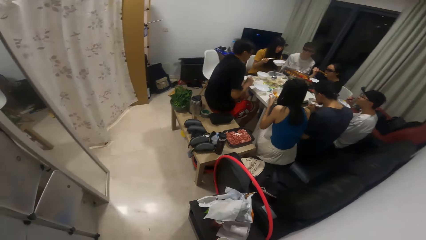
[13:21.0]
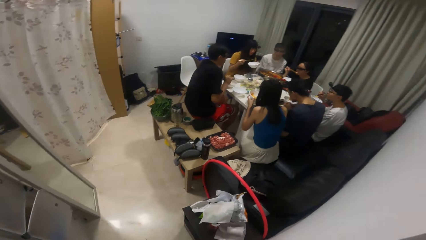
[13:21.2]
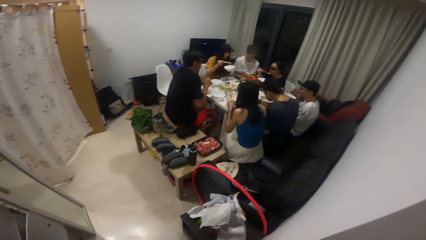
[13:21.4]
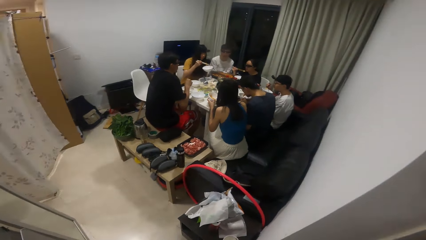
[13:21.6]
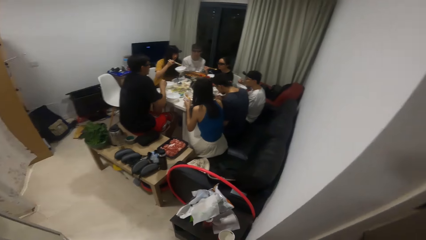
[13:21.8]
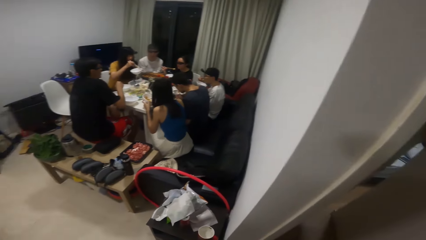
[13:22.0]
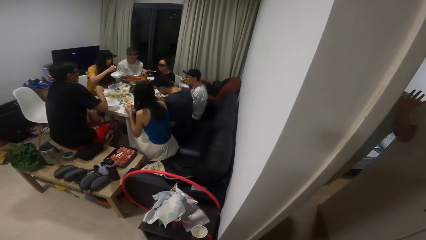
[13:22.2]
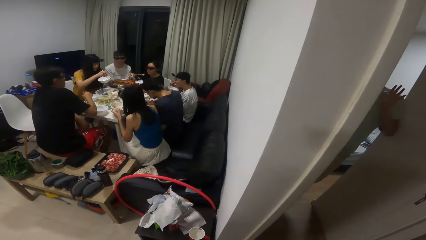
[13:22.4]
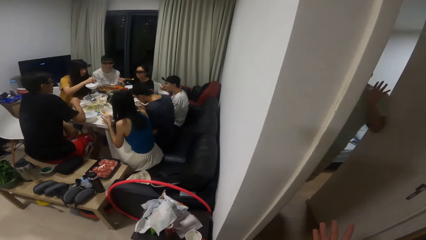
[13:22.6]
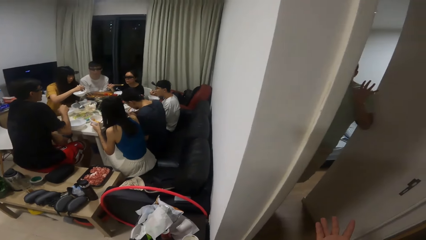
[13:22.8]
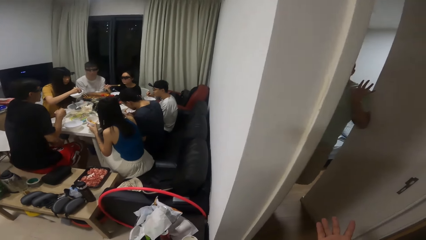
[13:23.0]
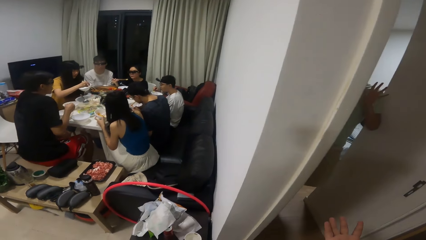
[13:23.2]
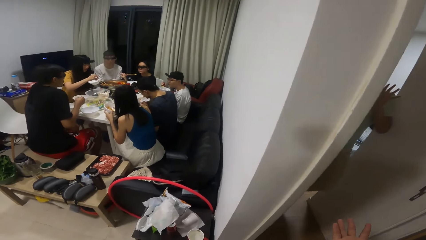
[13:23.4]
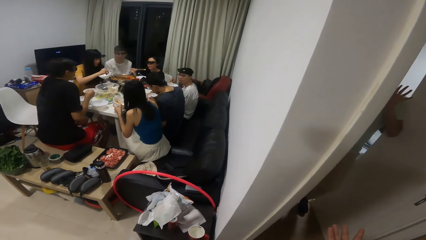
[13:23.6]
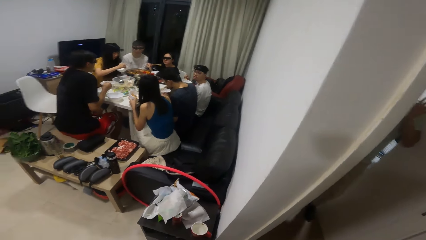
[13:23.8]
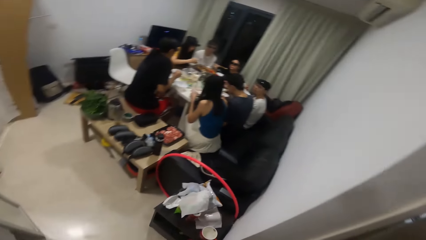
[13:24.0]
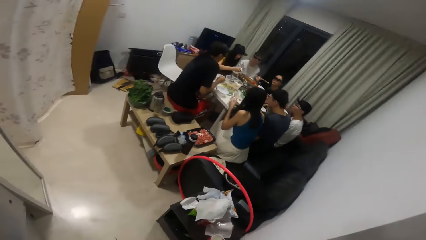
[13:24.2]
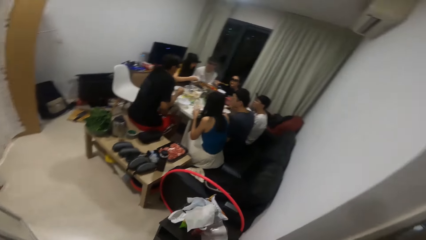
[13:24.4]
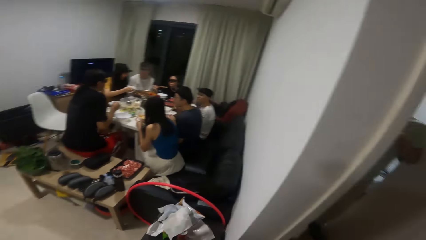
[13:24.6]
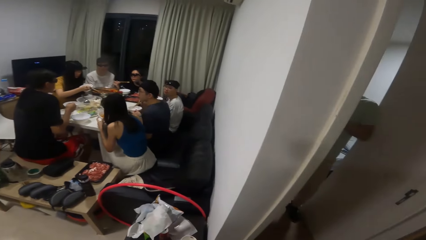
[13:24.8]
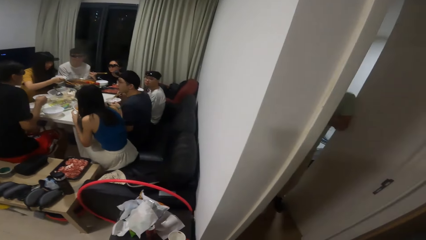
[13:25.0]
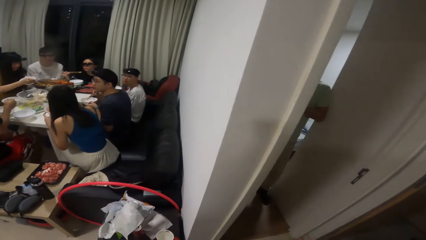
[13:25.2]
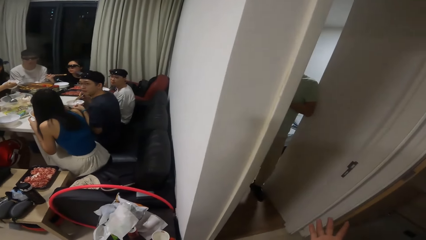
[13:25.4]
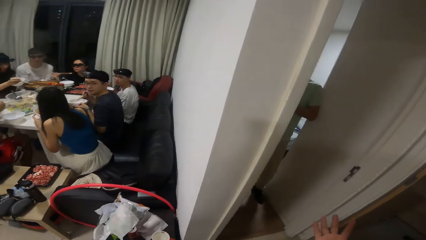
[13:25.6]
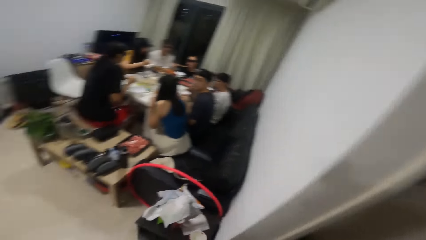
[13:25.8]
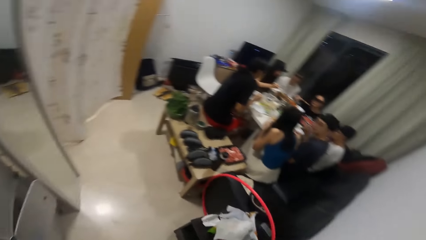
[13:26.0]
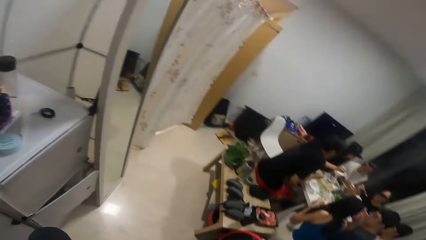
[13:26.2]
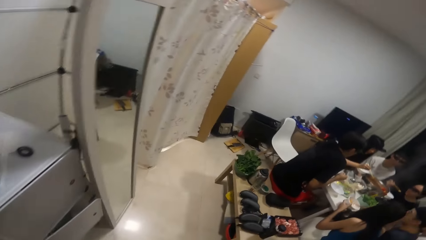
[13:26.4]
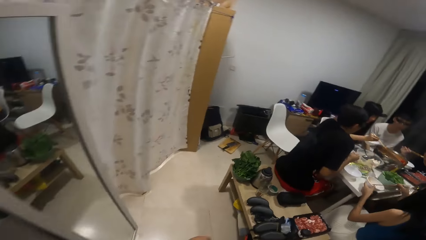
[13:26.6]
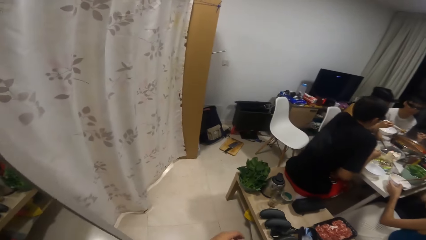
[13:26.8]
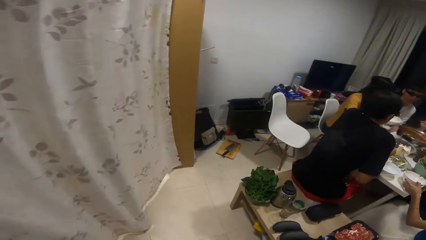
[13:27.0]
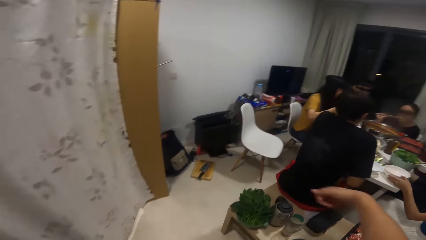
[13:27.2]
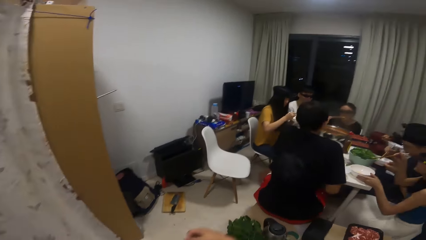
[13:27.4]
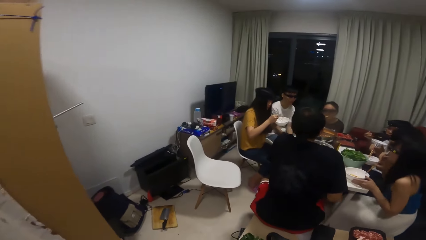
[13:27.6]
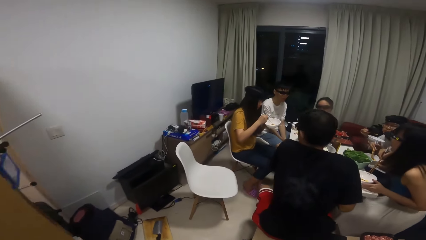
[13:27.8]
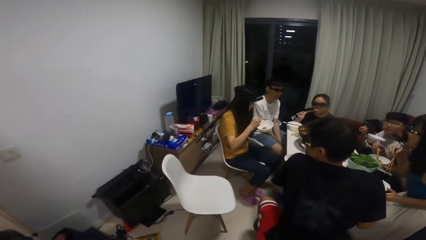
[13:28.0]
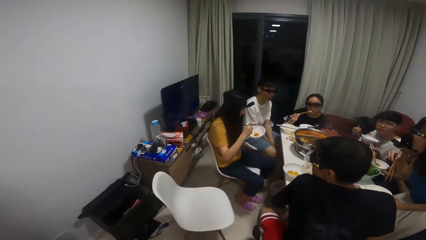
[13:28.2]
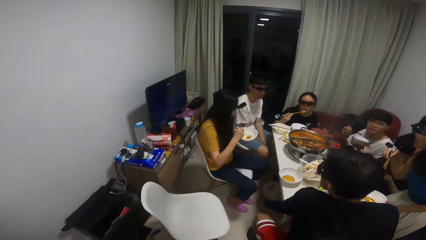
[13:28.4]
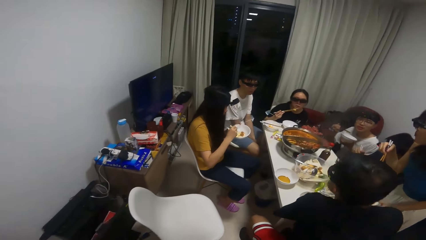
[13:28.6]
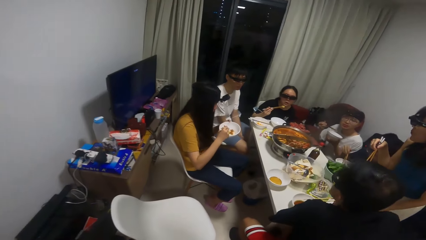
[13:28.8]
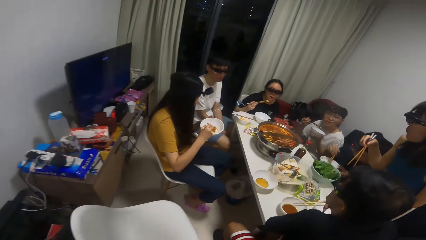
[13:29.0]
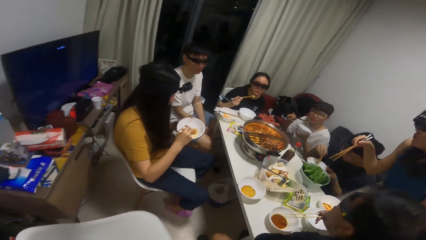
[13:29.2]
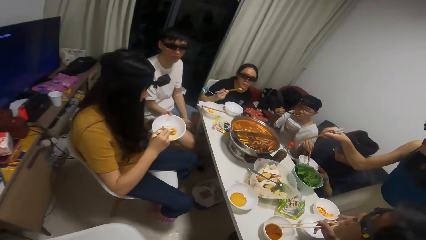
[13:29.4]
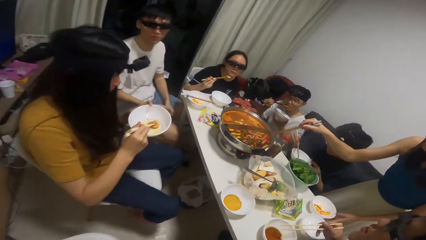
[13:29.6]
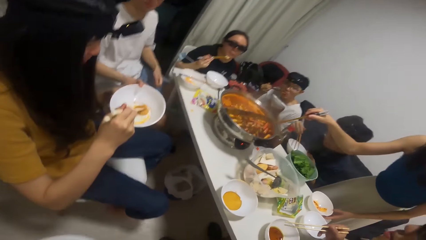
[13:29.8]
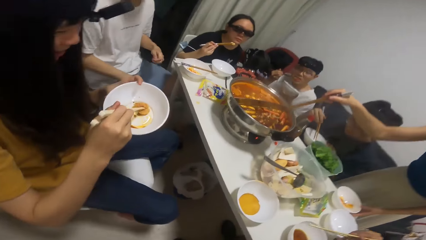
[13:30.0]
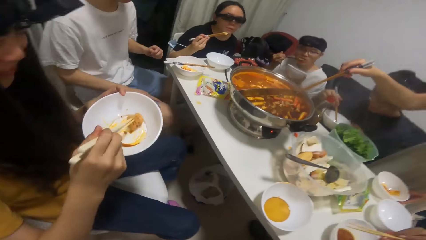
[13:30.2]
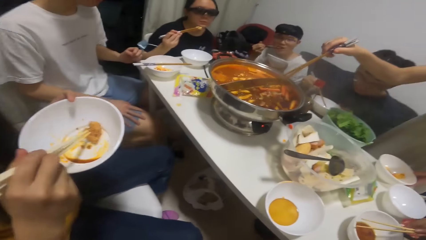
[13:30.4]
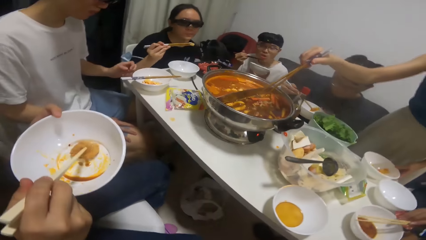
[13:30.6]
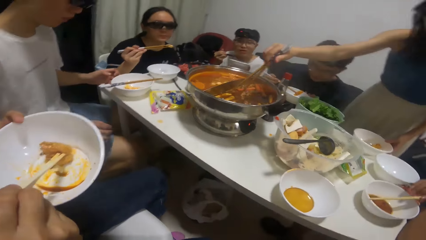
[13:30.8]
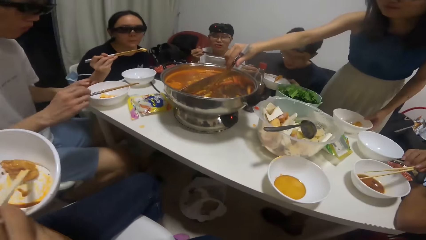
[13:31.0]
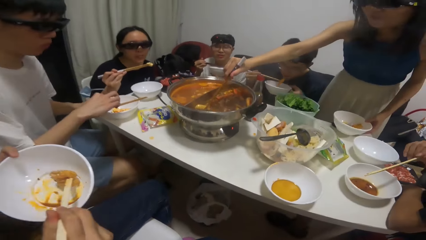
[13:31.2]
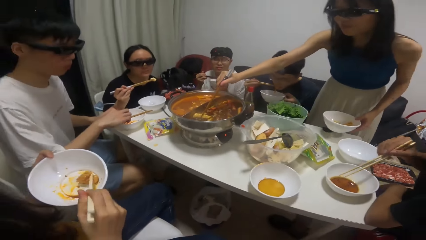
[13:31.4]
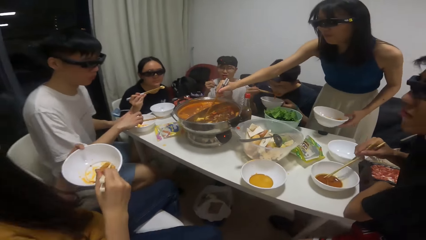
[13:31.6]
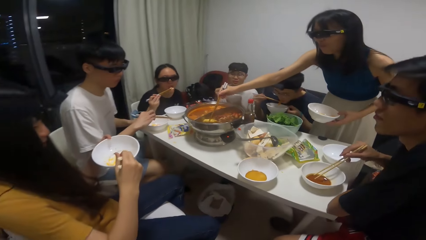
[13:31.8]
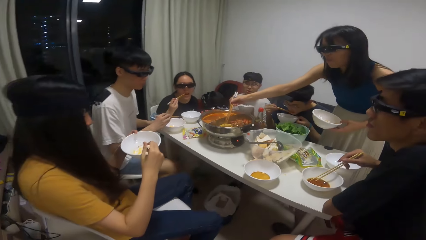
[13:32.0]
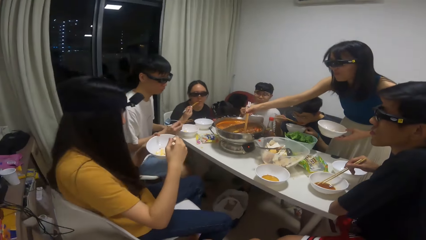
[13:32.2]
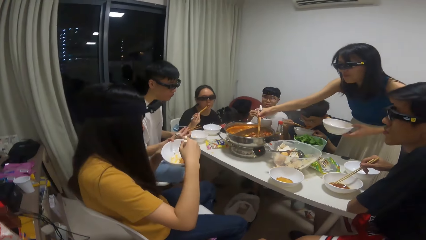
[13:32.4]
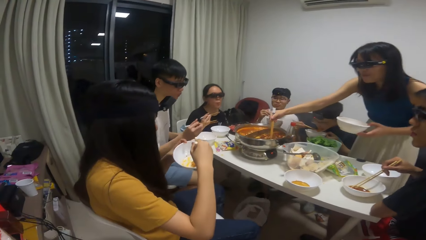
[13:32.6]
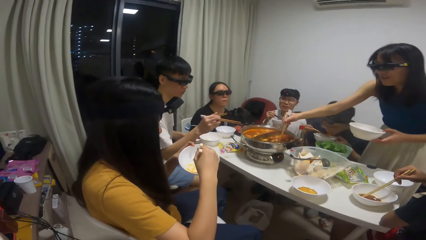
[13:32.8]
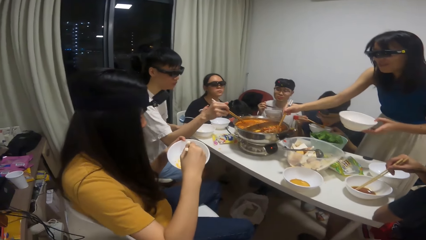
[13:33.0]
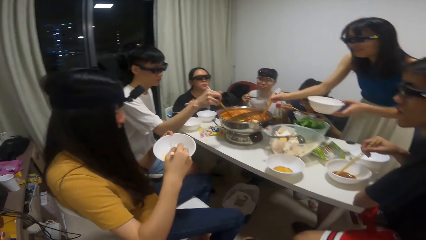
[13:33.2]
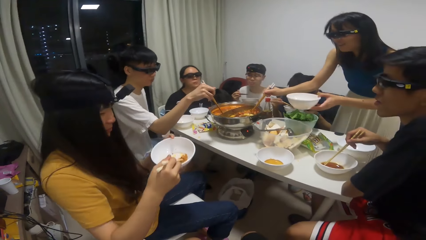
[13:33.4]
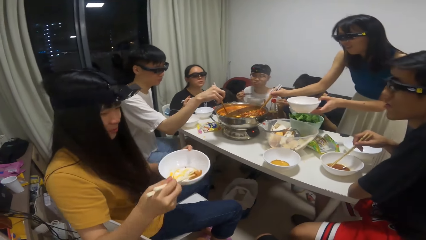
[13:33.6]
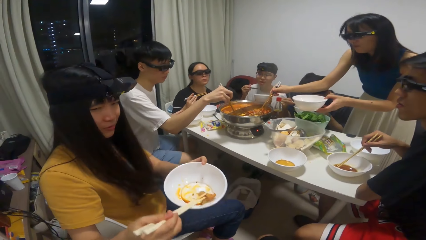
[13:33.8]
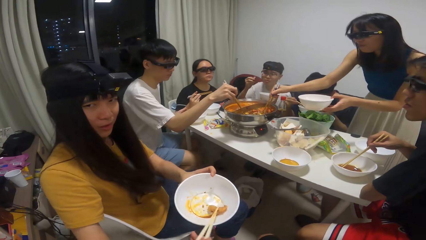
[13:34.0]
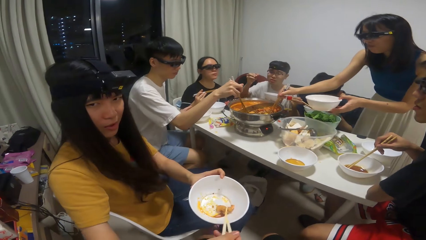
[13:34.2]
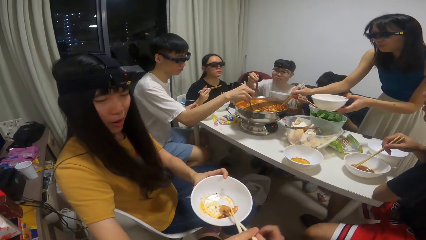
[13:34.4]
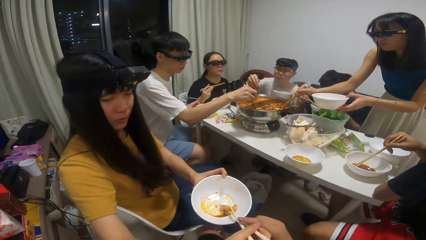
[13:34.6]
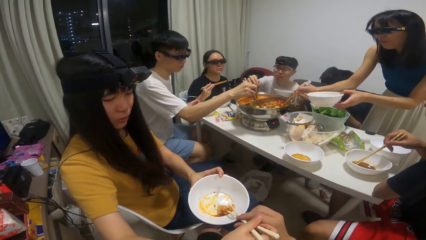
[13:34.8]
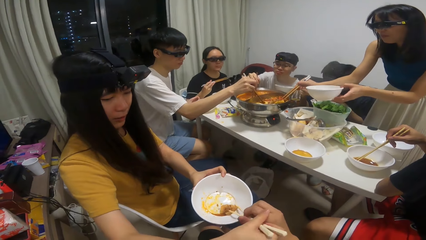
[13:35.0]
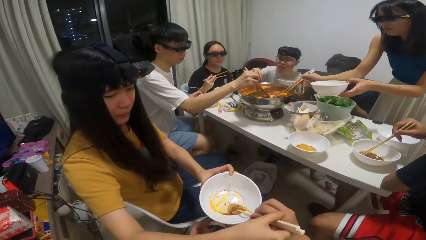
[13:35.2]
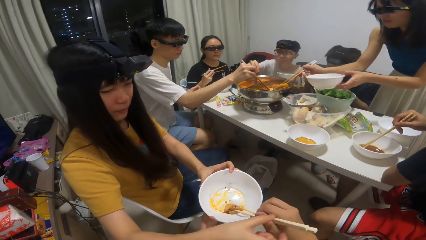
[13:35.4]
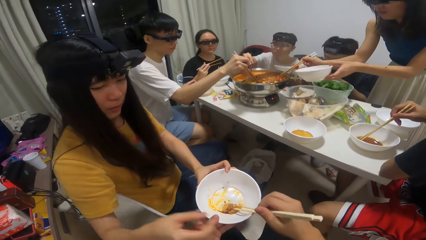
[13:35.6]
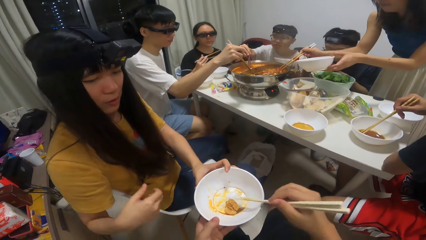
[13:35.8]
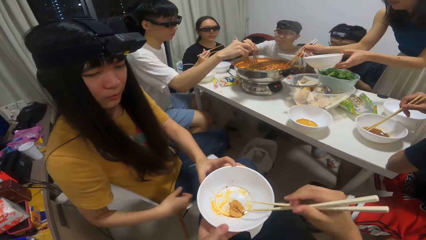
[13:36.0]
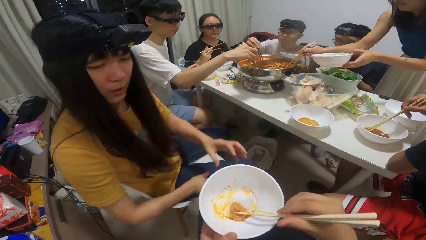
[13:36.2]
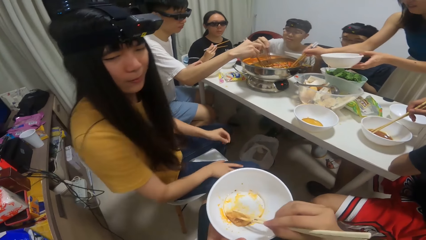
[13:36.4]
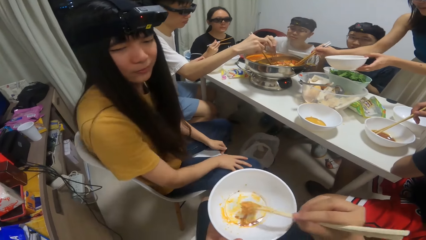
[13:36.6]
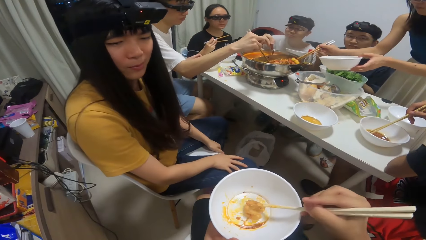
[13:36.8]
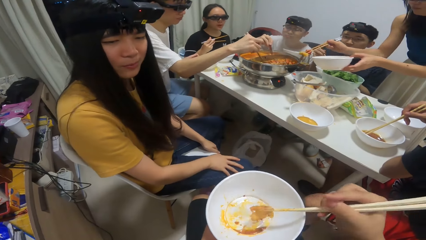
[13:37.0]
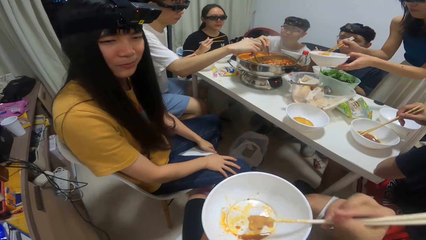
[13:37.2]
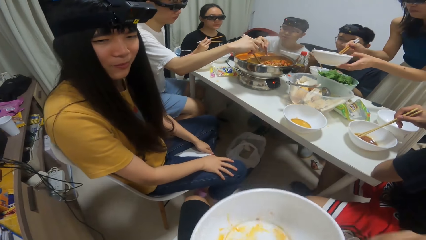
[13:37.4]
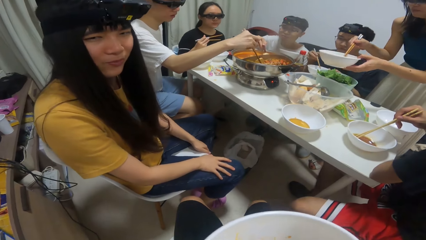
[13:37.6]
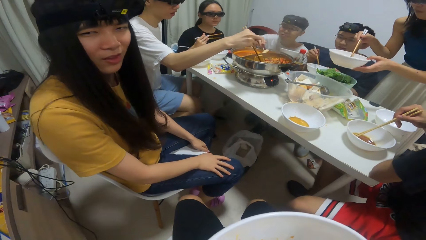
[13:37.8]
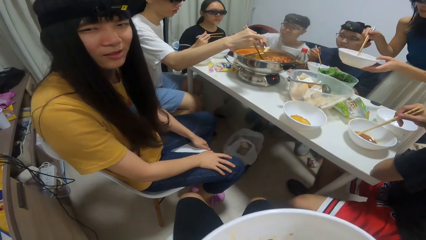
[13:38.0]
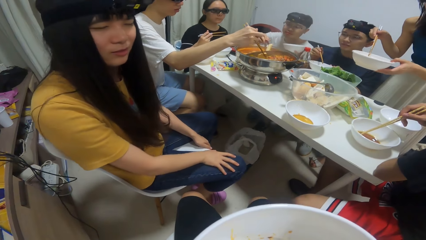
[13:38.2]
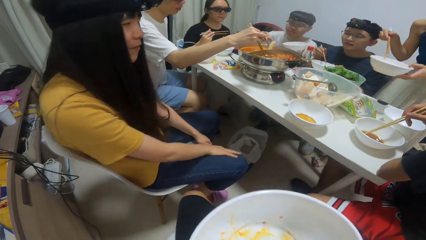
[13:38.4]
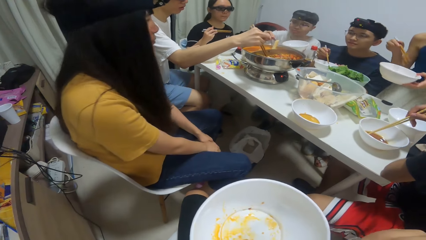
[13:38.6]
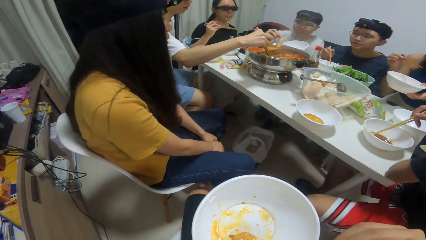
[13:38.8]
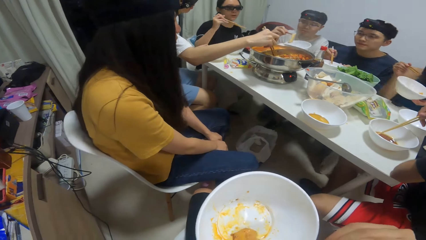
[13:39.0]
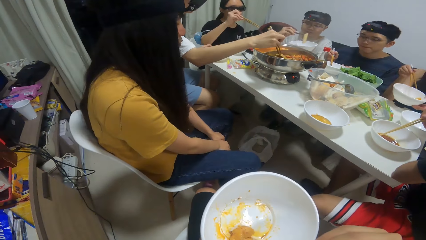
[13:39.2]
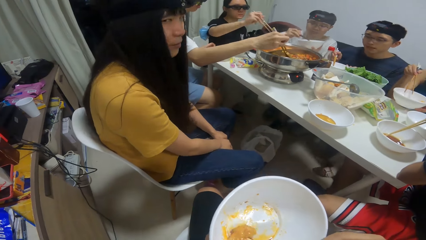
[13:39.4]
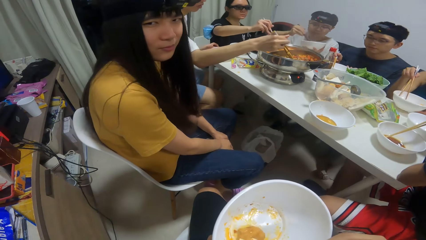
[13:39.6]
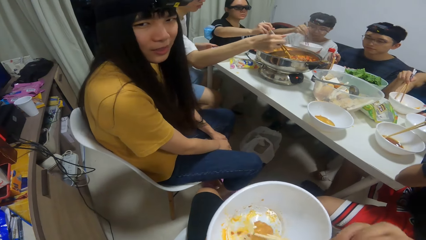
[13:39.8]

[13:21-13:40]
The camera wearer looks around. A man waves at the camera wearer. The camera wearer walks to the dining table. A woman serves food inside the plate in her hand with the chopstick in her right hand. The camera wearer sits on the chair in the dining room. Another man serves food inside the plate on the table with the chopstick in his right hand. The camera wearer talks to another woman. A third man serves food inside the plate on the table with the chopstick in his right hand. The other woman passes the food in her hand to the camera wearer. The camera wearer picks up a bowl from the other woman. He eats food from the bowl with the chopstick in his right hand.
